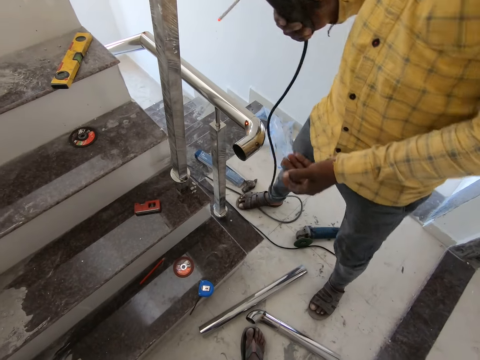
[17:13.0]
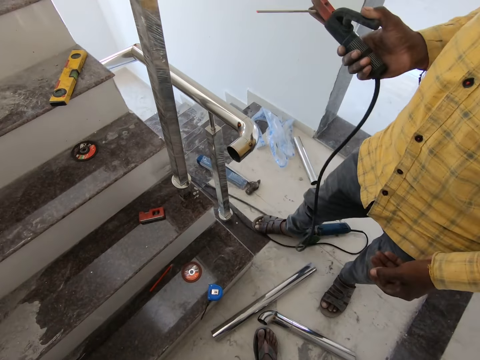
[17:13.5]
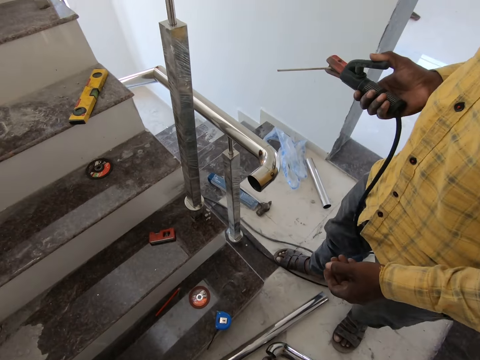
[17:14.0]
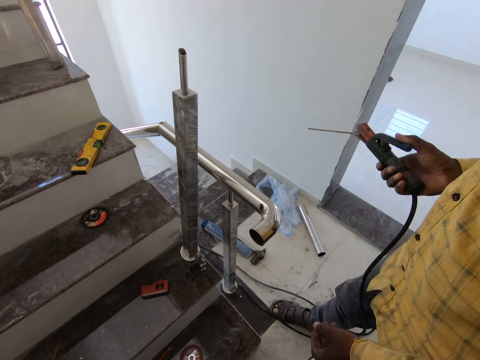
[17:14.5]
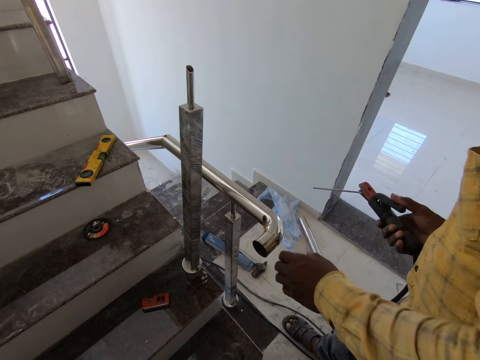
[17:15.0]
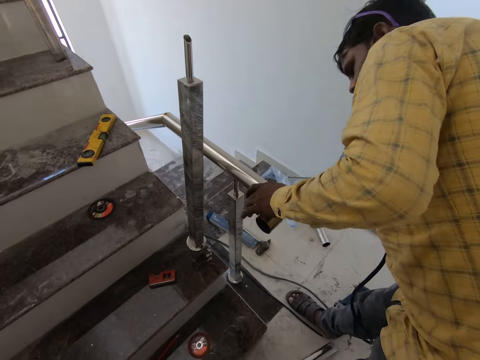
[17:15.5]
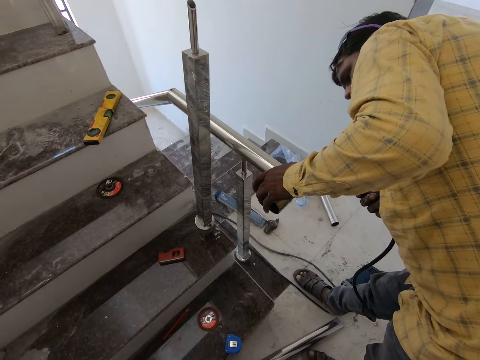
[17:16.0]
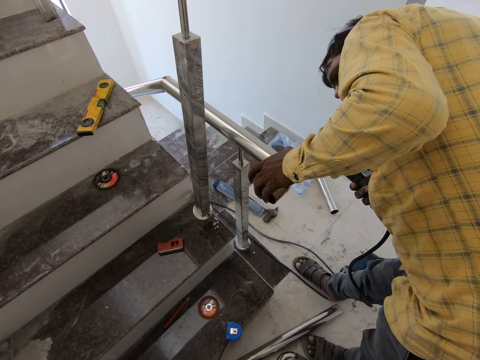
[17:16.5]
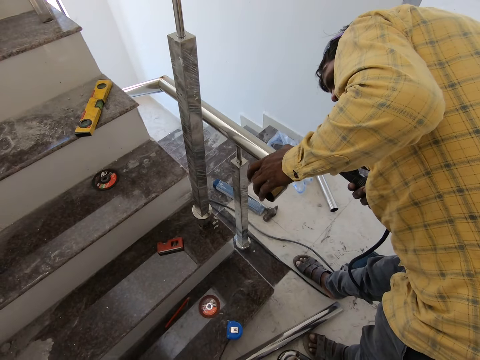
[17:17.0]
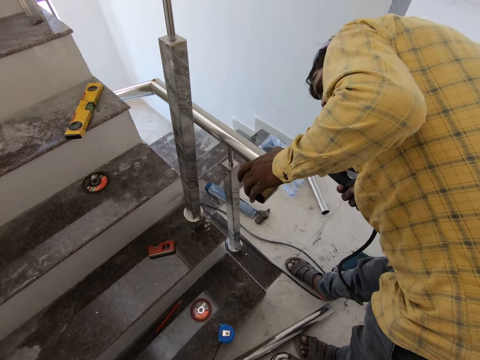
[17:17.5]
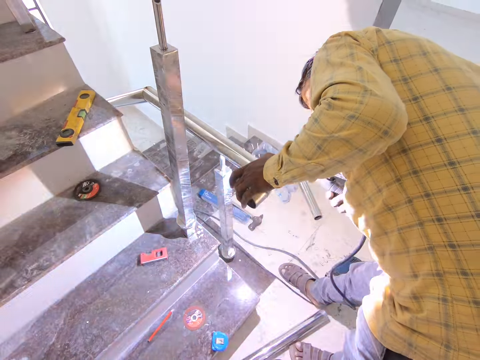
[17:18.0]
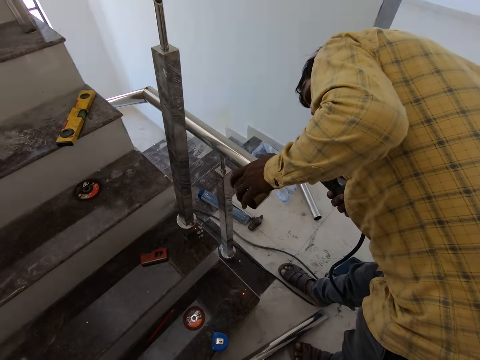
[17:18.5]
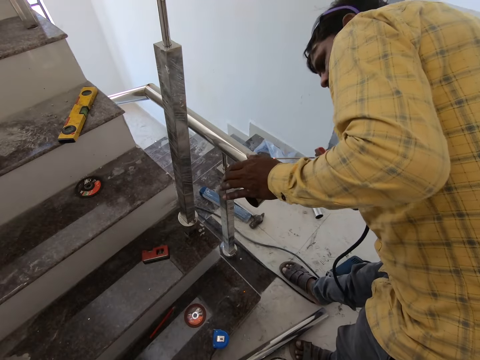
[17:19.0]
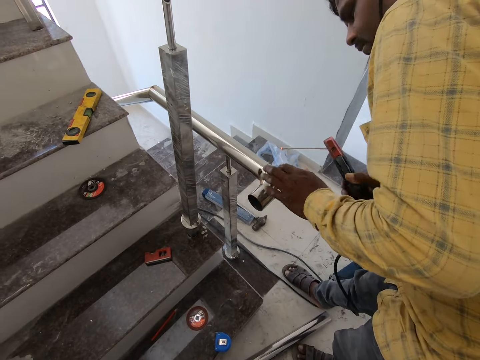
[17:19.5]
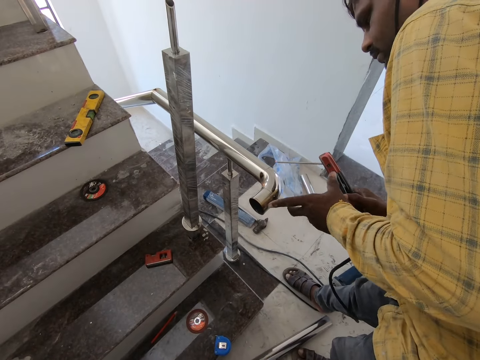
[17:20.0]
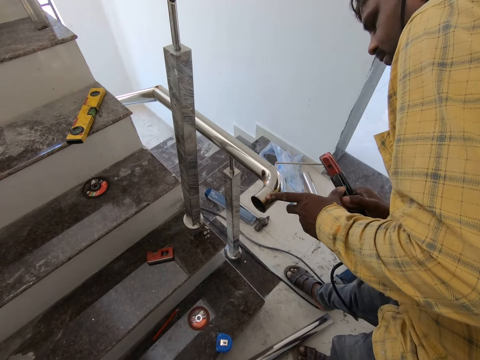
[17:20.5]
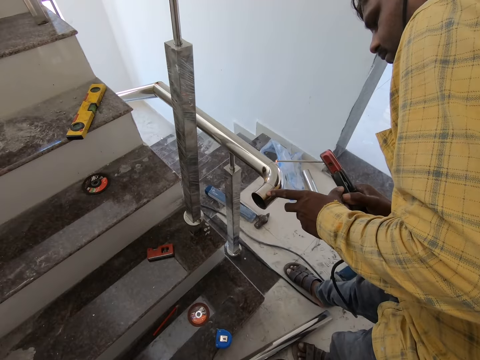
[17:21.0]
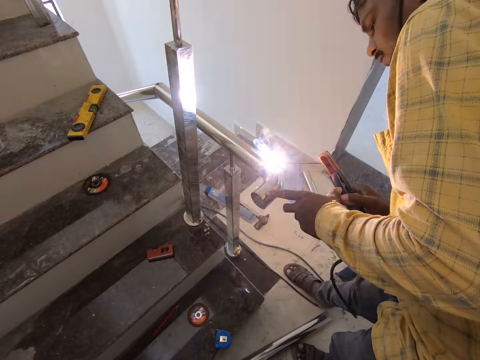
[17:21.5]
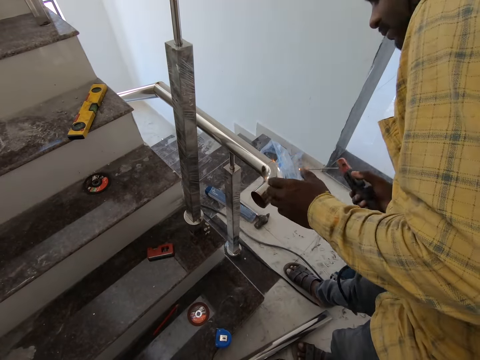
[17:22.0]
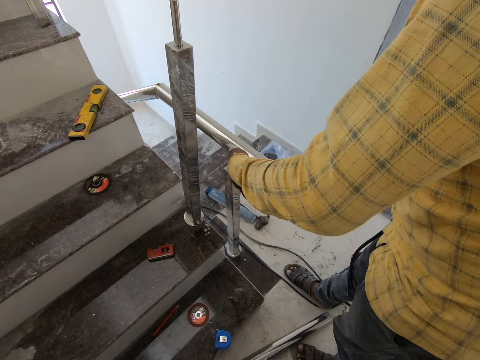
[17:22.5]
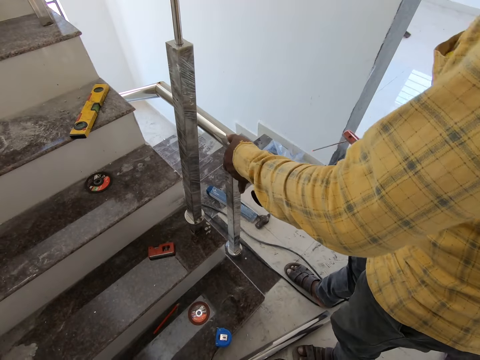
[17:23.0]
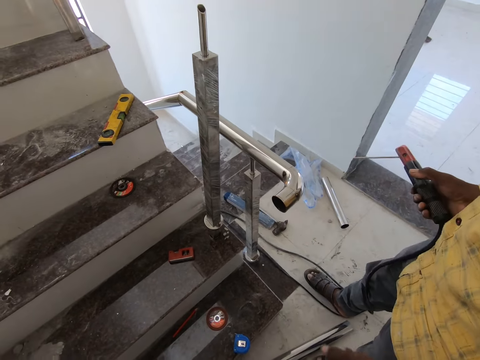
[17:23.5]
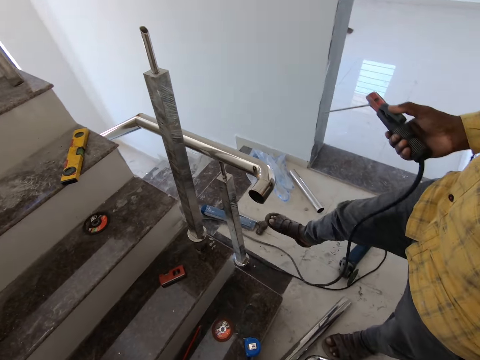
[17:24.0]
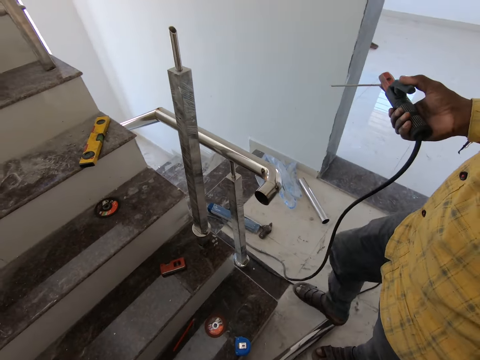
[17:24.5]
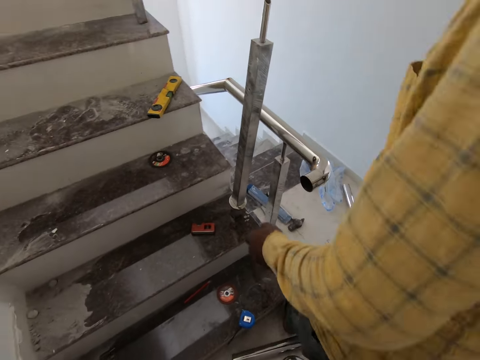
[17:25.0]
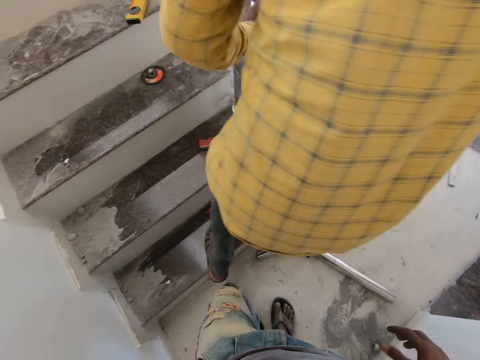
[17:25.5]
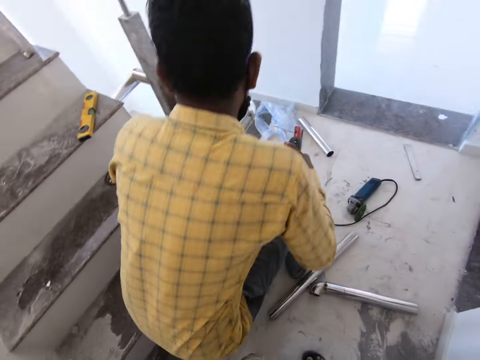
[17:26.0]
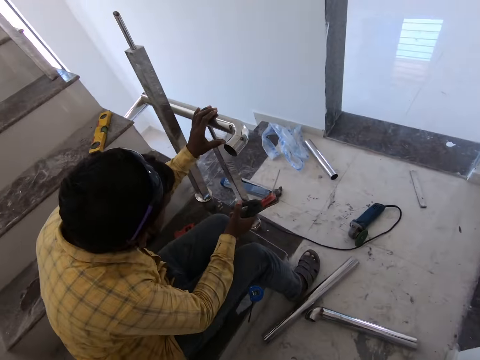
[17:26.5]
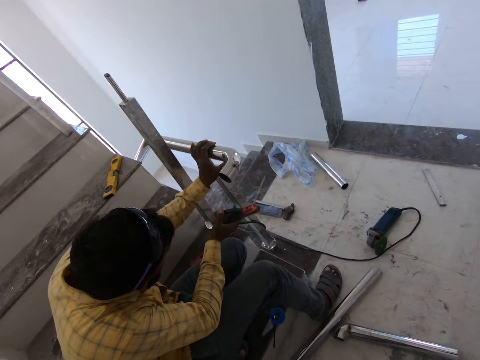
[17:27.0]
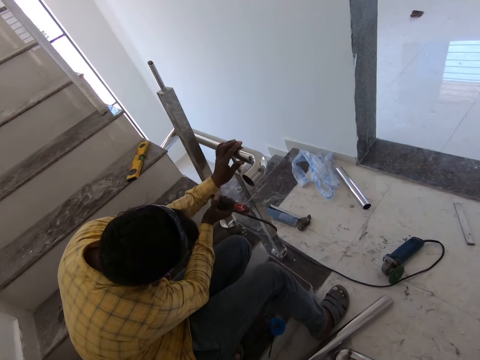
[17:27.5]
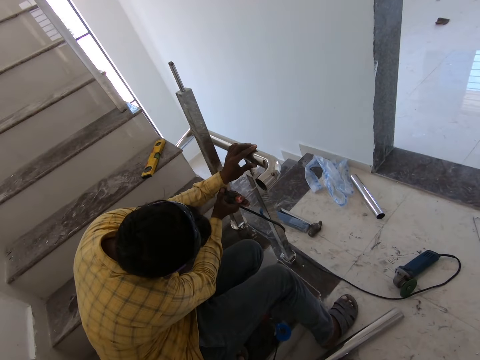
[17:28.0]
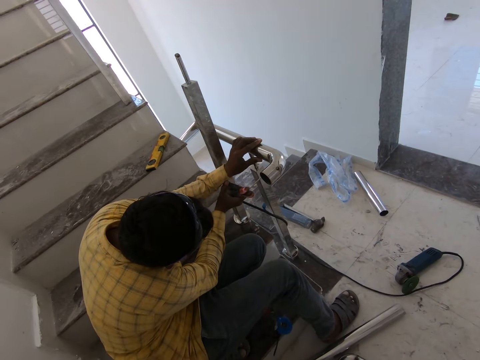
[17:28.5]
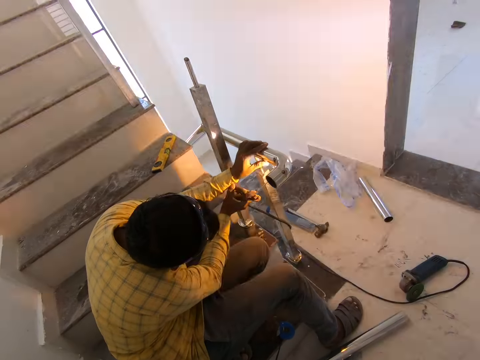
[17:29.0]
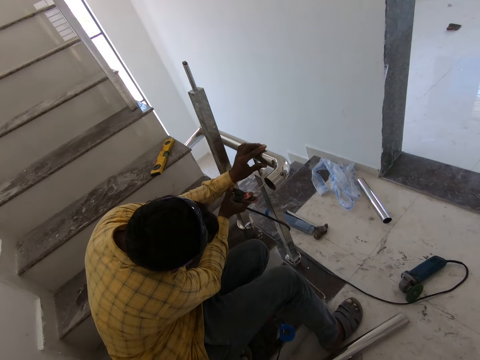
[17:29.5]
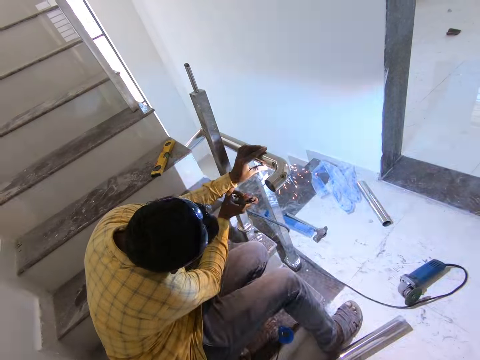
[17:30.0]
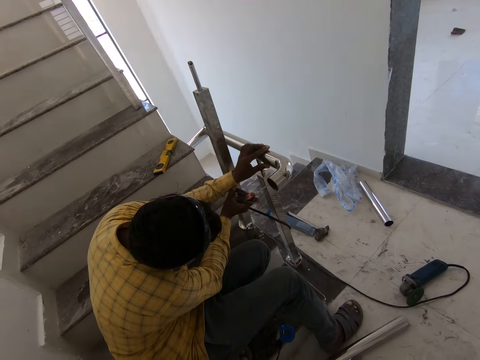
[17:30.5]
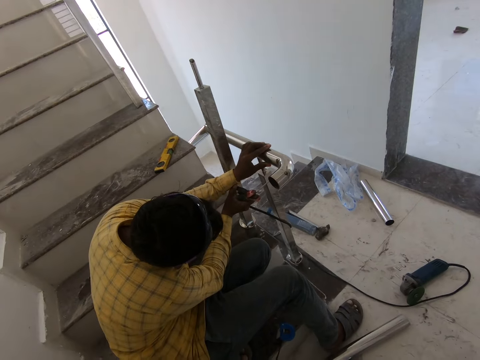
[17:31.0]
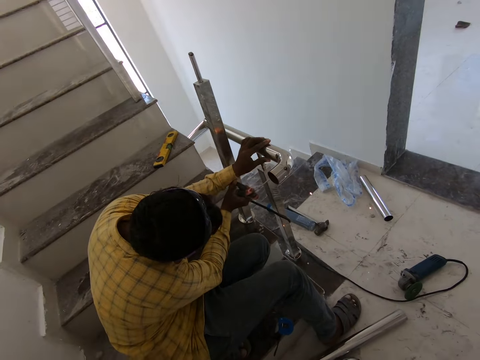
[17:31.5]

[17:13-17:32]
A man welds a metal bar. The man walks around the room. The man welds the metal bar.

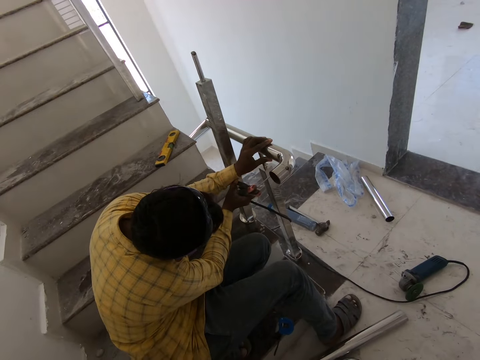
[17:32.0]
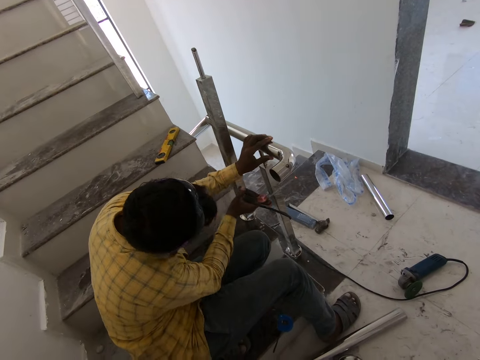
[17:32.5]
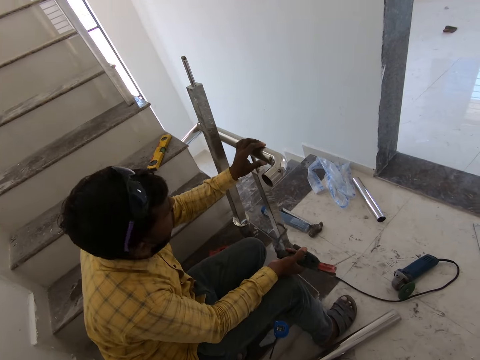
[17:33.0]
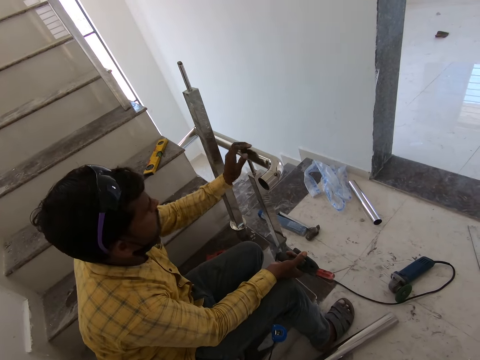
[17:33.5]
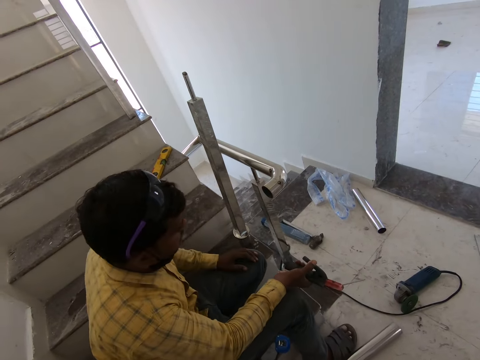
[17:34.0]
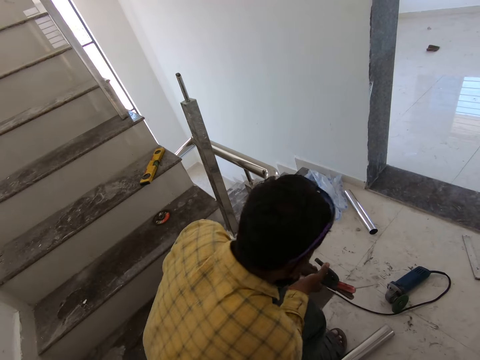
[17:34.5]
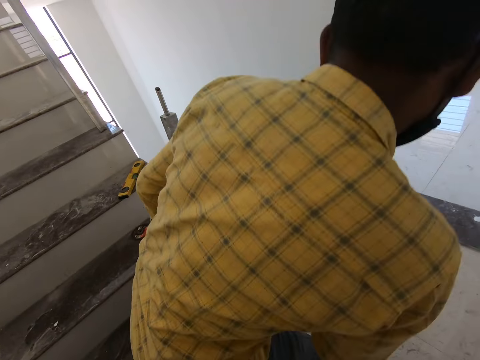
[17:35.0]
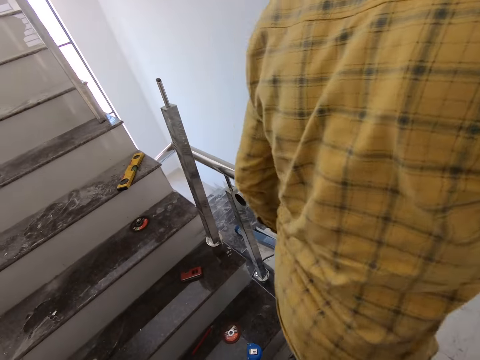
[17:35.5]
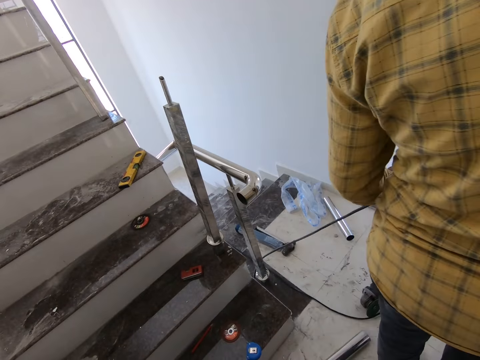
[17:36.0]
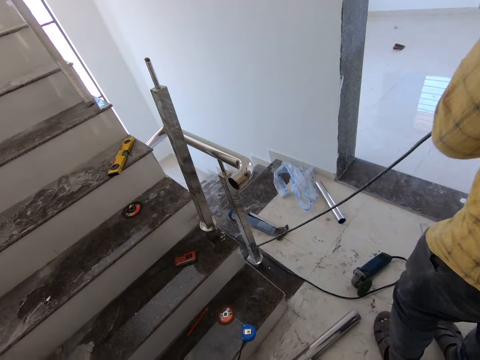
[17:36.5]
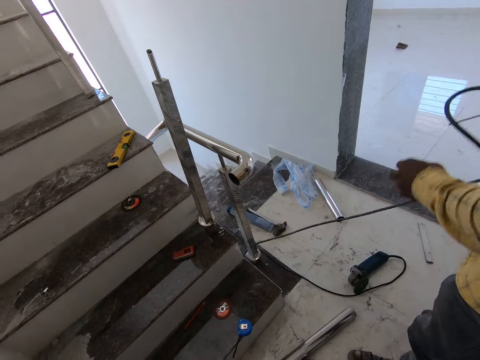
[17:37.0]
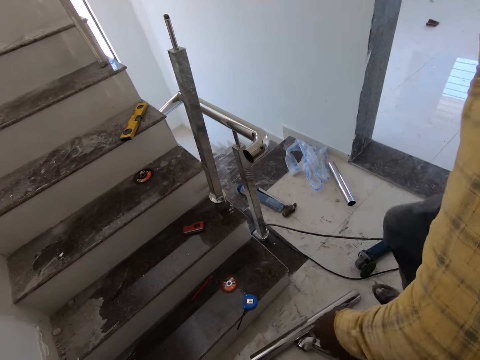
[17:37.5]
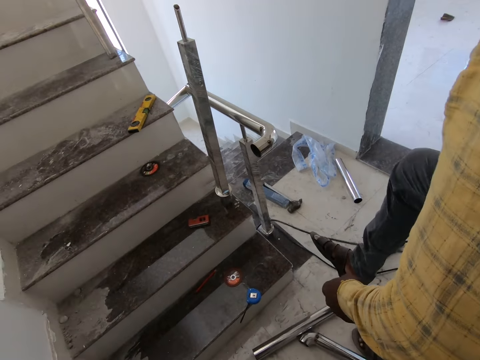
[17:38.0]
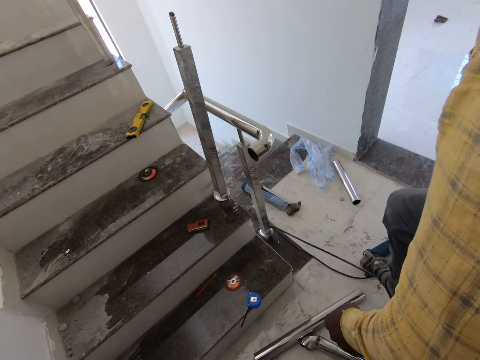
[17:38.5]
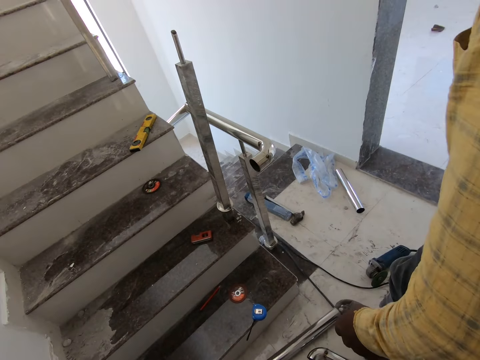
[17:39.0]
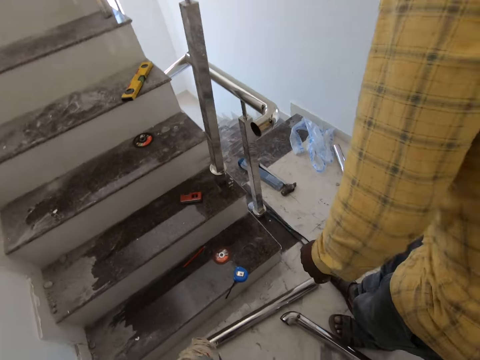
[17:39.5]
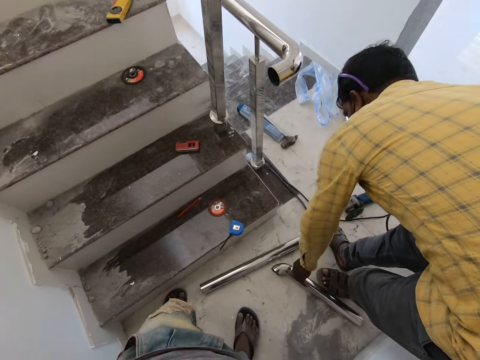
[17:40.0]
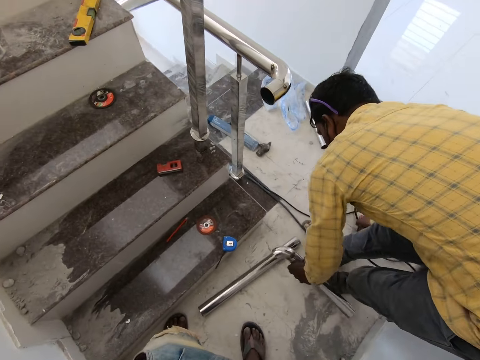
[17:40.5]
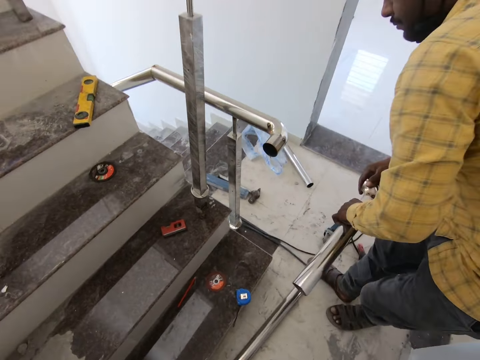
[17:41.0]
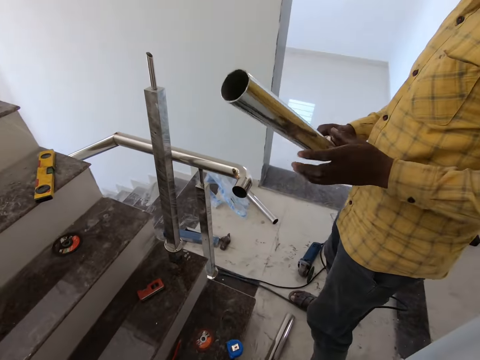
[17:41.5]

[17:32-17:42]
A man walks around the room. The camera wearer picks up a pipe from the floor. The man picks up a metal bar.
